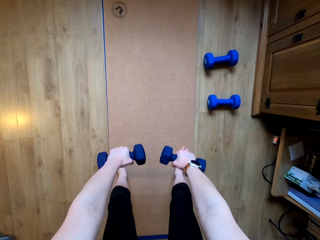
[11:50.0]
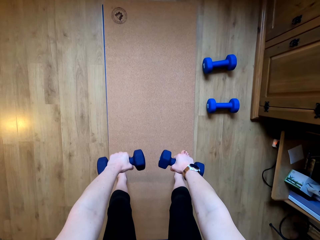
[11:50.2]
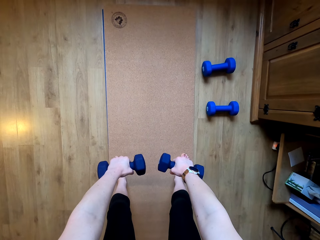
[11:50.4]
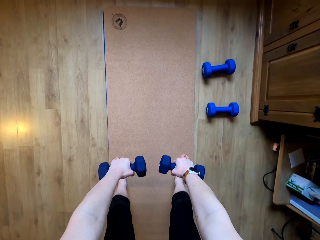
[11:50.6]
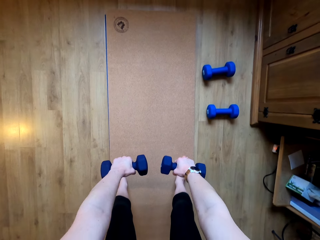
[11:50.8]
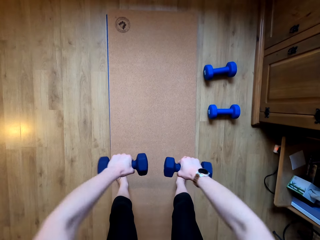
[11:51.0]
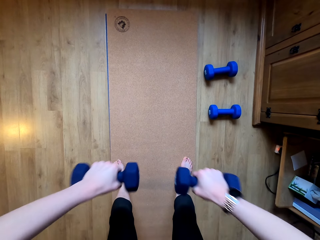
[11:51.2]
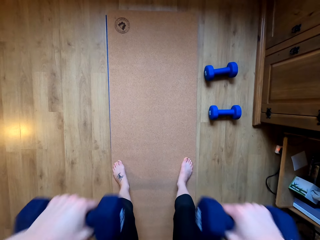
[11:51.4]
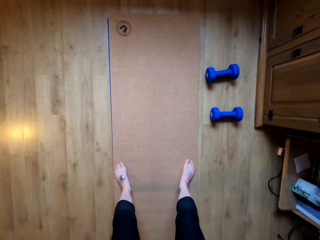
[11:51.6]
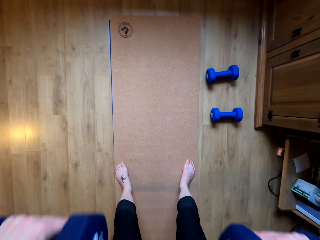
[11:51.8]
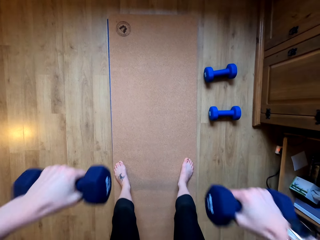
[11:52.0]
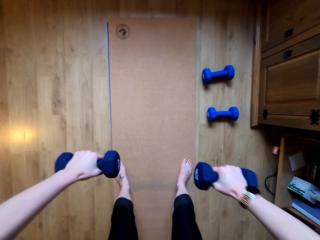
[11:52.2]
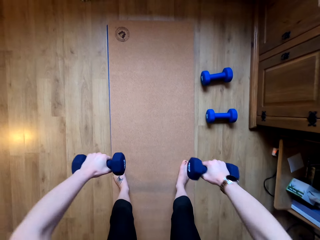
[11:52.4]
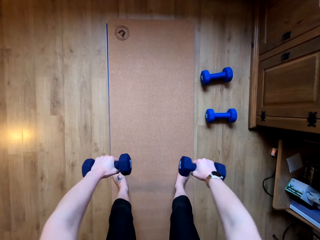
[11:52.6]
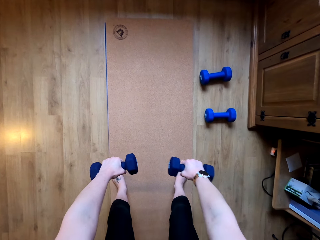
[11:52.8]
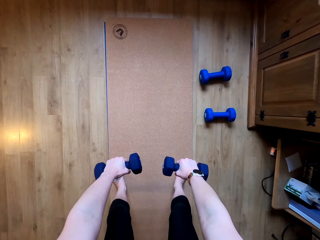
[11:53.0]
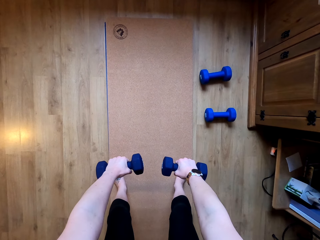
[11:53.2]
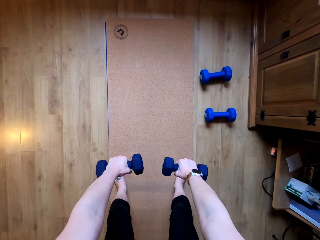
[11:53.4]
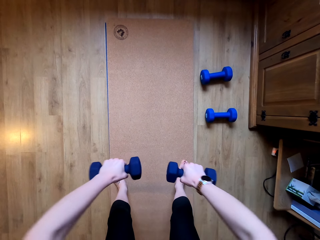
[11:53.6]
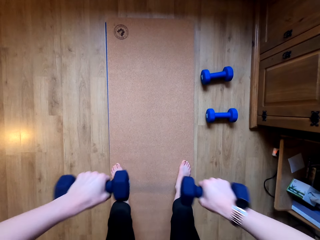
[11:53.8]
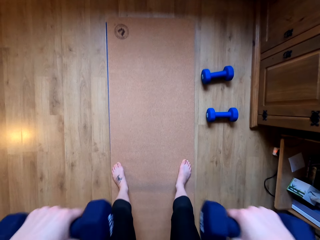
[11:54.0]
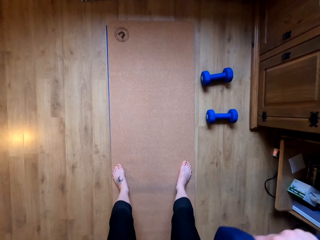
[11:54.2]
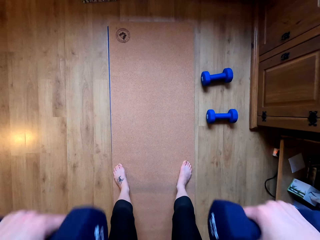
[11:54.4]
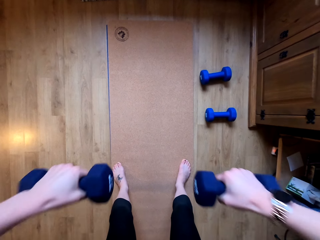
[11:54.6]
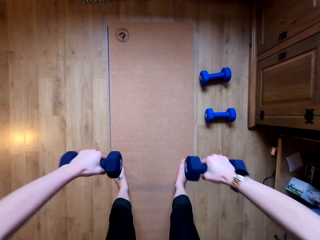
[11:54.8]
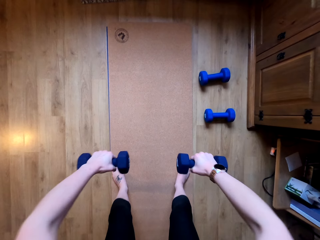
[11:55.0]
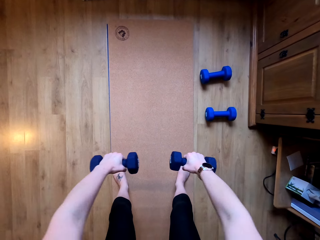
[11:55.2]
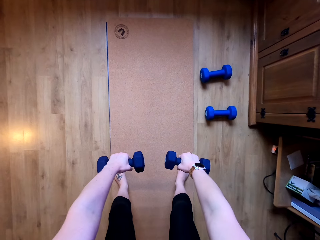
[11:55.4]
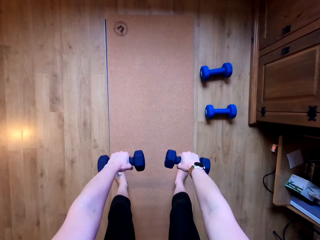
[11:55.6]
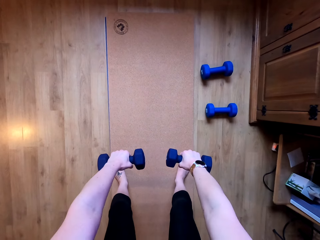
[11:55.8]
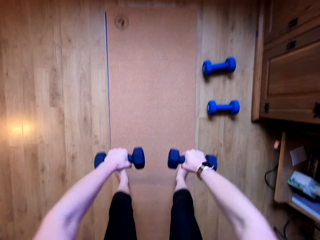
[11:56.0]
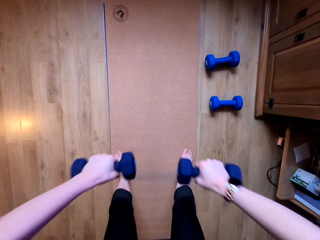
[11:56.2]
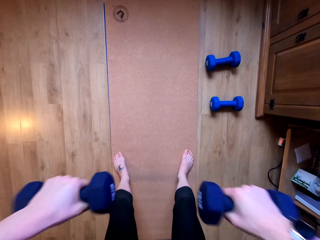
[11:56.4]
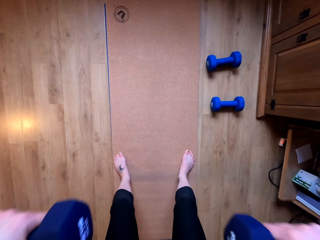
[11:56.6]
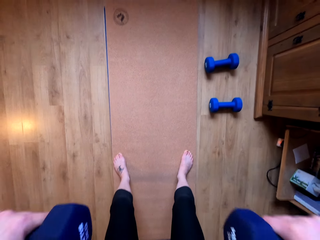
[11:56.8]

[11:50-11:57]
The camera wearer lifts the dumbbells.

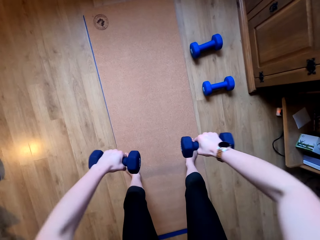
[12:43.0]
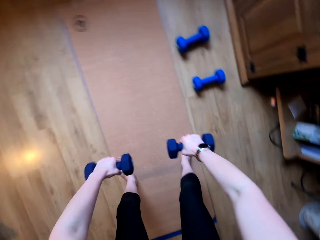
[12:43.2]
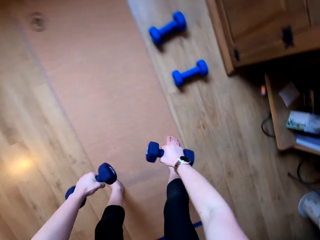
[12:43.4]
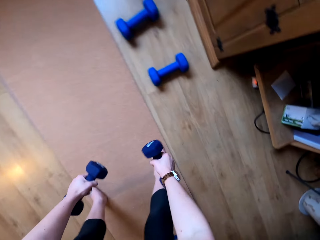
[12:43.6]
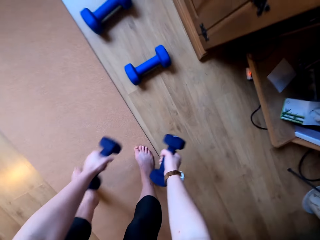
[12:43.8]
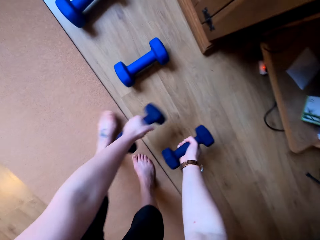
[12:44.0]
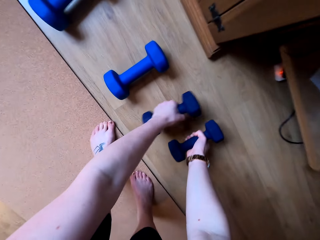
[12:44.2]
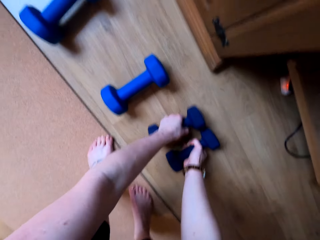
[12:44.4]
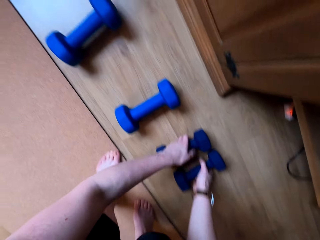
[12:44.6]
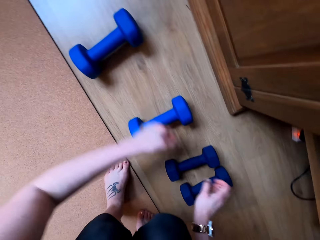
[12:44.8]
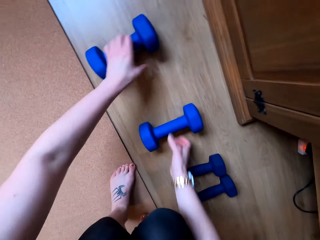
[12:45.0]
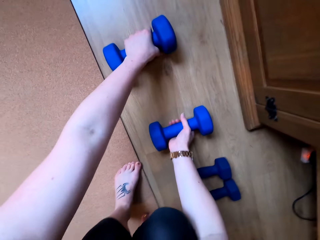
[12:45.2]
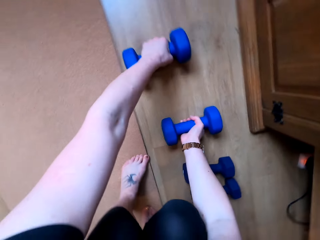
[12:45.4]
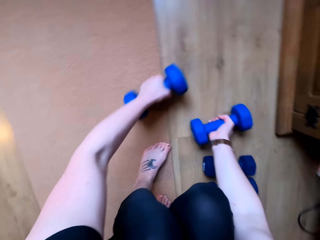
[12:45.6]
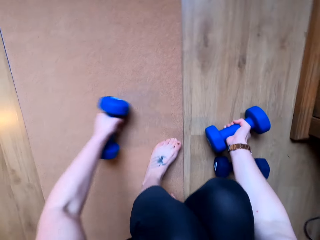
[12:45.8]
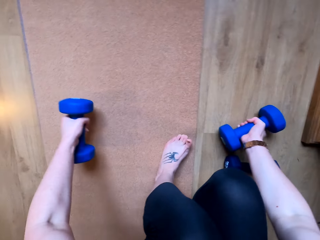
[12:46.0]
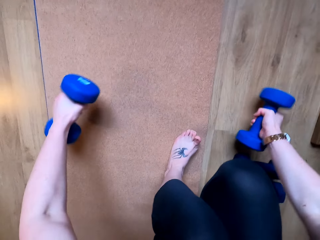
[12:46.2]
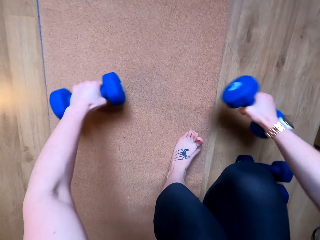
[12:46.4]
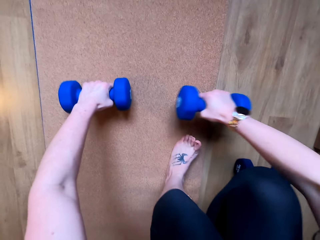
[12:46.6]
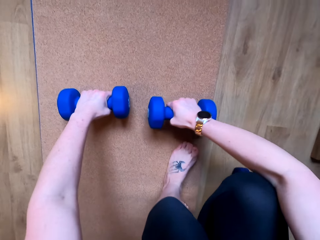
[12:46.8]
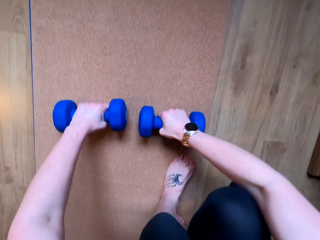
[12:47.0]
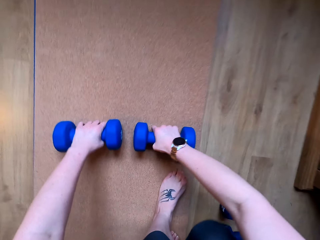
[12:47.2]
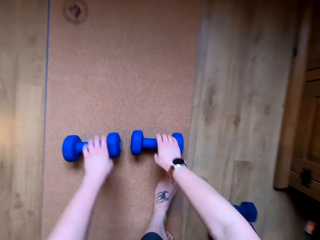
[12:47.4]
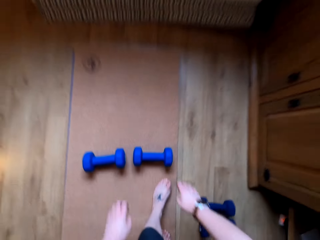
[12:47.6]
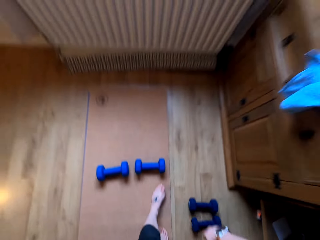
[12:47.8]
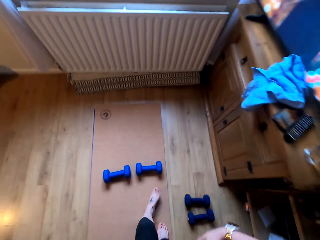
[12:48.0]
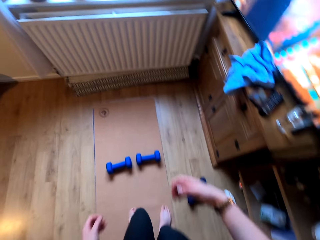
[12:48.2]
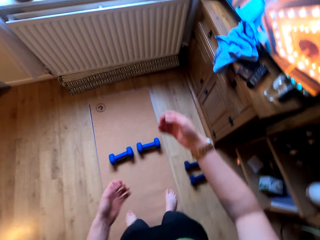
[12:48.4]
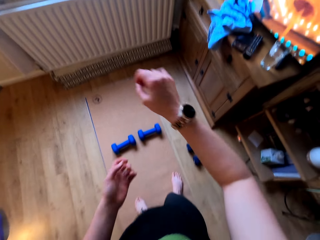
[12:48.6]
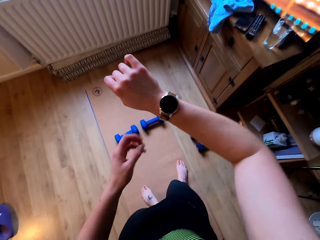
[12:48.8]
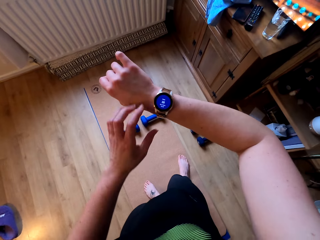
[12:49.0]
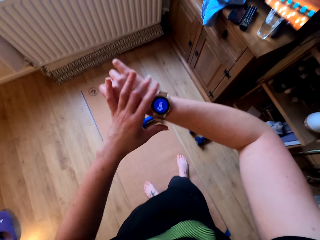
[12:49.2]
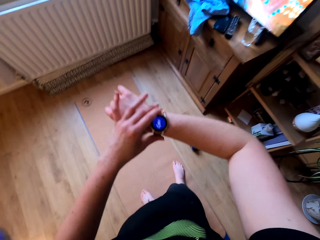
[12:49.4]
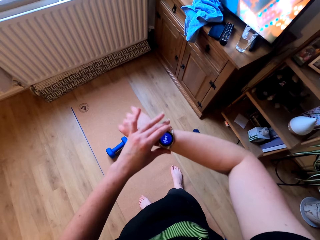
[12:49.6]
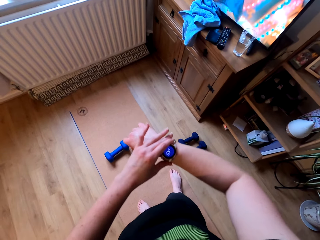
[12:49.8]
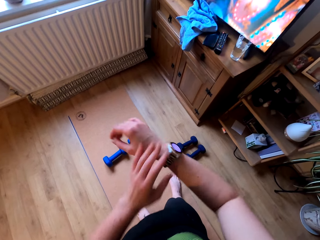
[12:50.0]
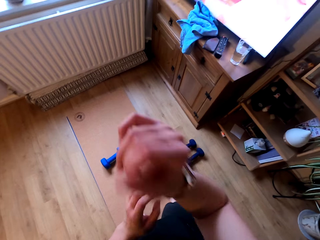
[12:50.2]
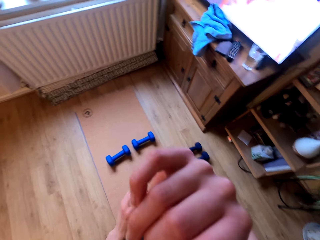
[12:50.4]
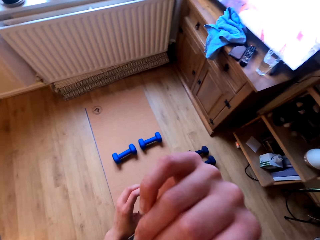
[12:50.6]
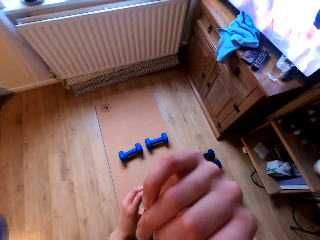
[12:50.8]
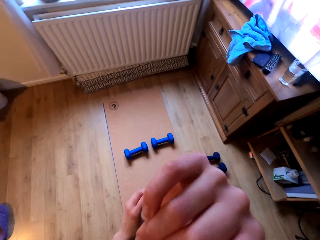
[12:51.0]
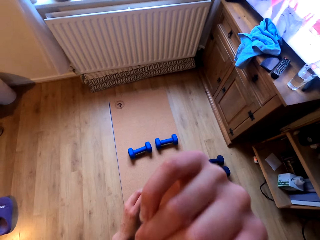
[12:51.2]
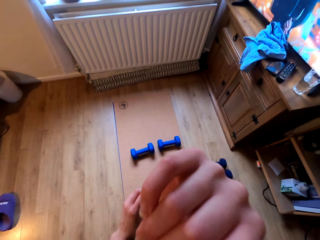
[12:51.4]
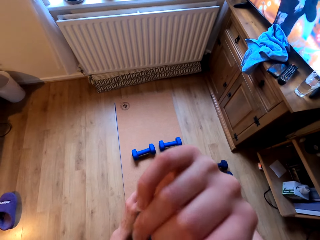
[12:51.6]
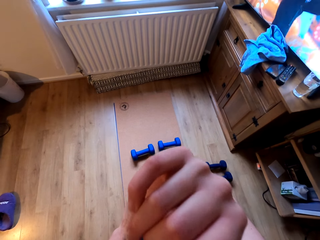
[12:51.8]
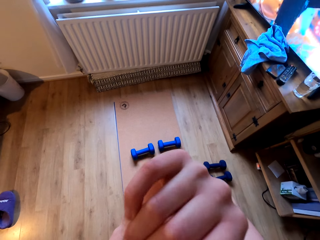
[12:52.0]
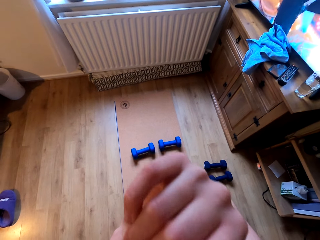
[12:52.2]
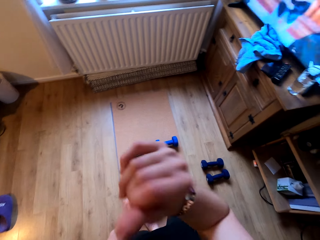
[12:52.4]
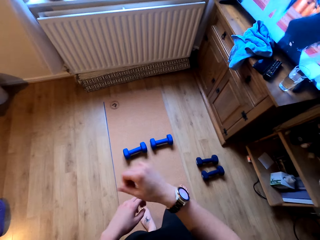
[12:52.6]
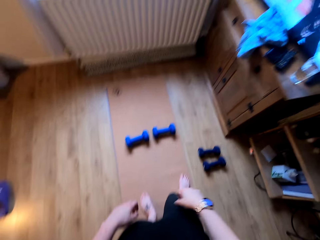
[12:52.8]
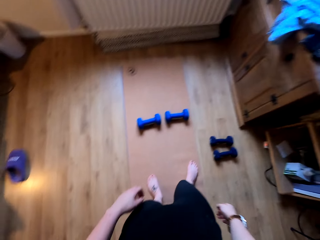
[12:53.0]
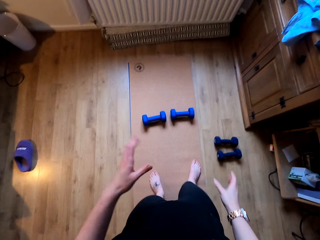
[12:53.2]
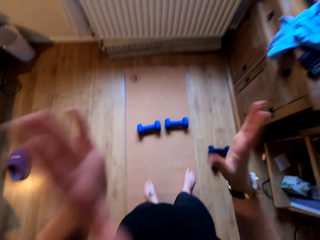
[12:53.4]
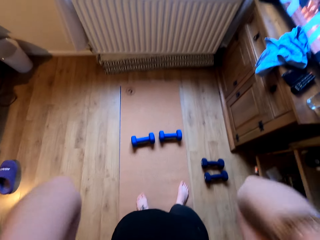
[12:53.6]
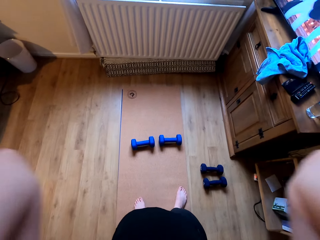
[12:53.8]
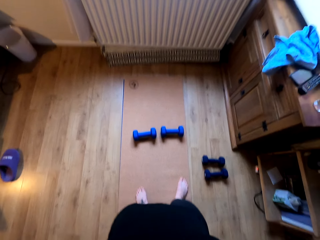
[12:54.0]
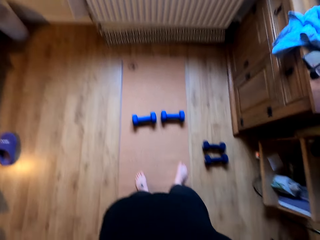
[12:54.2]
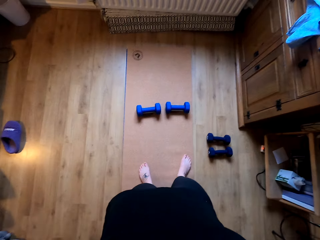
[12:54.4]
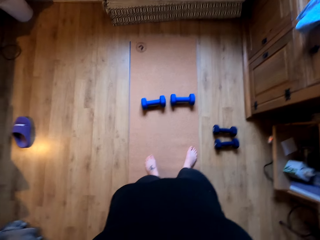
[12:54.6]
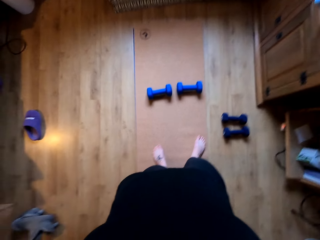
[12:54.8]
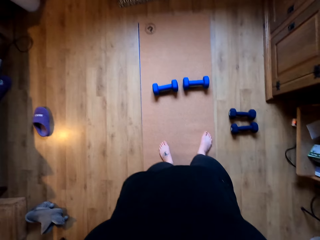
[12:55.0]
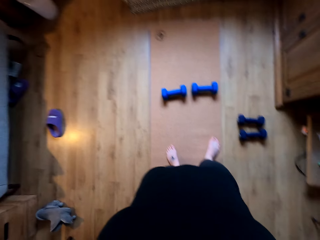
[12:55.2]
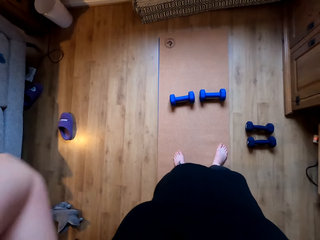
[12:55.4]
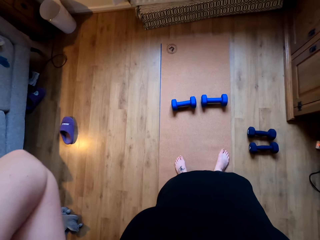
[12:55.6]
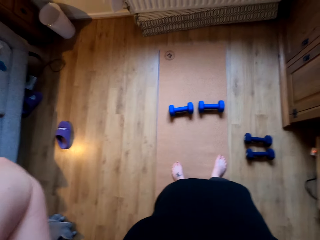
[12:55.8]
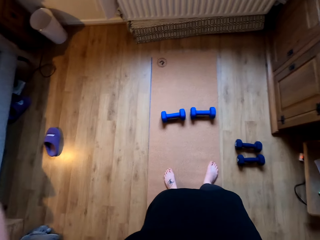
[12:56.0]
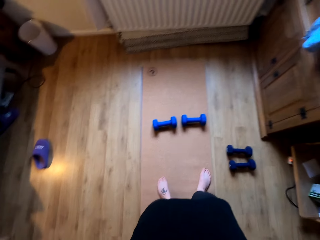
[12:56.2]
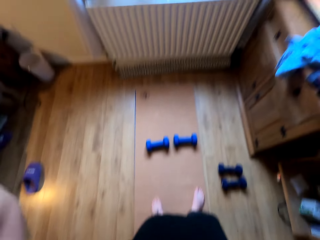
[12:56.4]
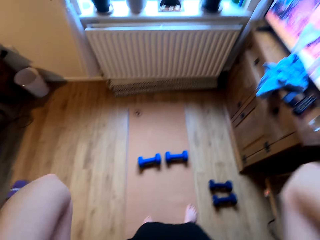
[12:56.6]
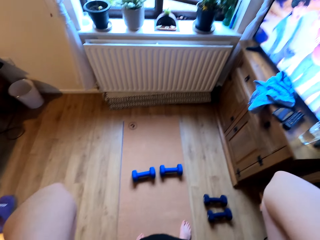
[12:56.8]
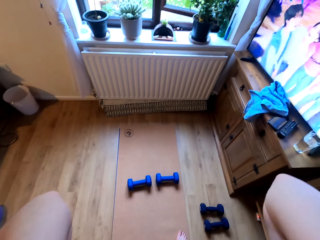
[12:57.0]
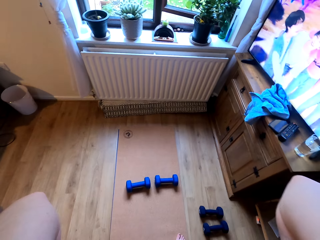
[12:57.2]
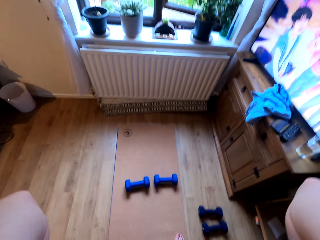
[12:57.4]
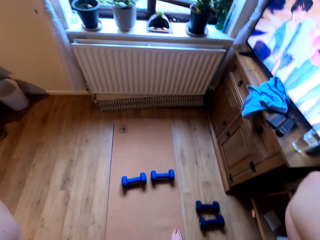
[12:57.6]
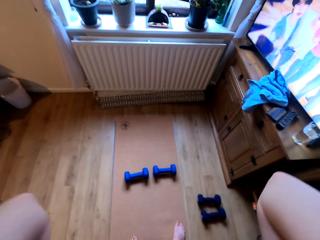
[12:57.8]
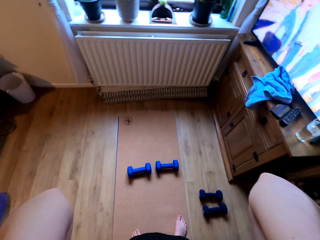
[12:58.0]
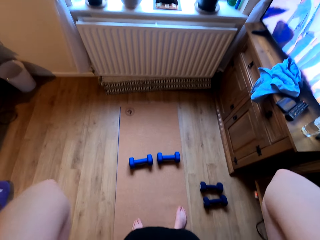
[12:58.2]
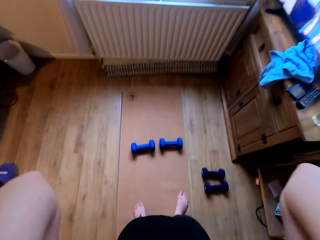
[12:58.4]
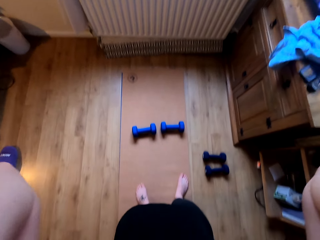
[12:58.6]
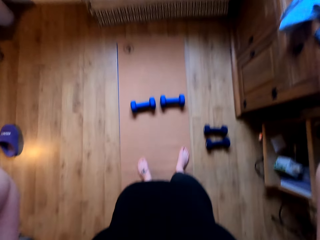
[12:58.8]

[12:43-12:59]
The camera wearer puts the dumbbells on the floor. They pick up the dumbbells and move the dumbbells on the floor. They put the dumbbells down. They turn a hand, check on the watch and touch the watch. They touch the face and move a hand towards the face. They straighten the hair and lift both hands.
